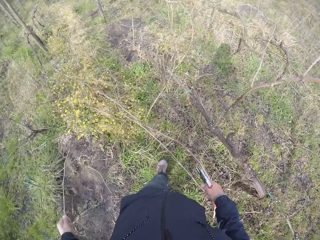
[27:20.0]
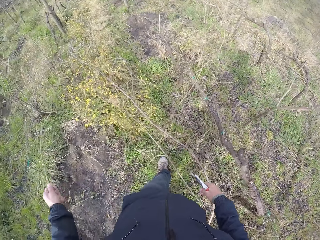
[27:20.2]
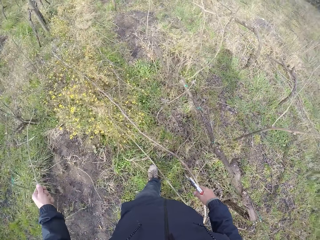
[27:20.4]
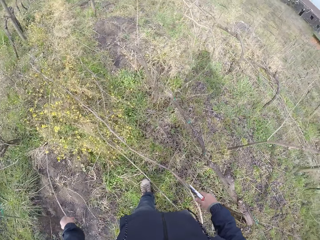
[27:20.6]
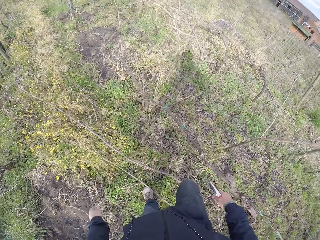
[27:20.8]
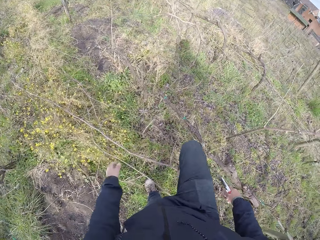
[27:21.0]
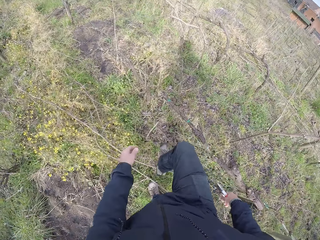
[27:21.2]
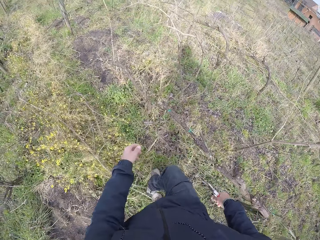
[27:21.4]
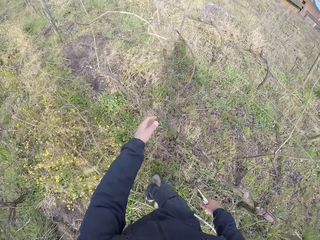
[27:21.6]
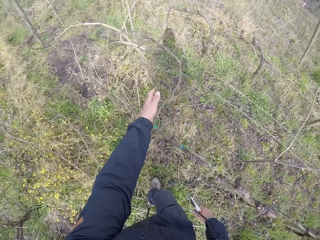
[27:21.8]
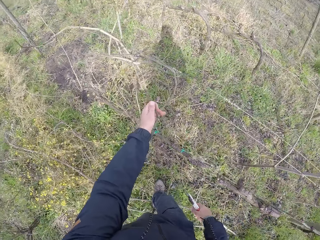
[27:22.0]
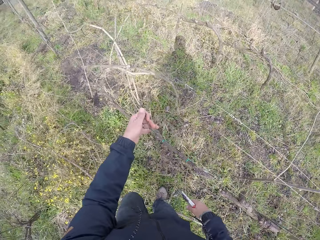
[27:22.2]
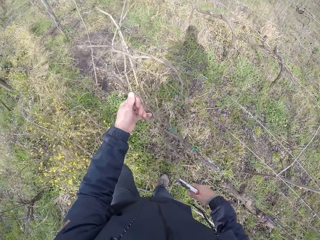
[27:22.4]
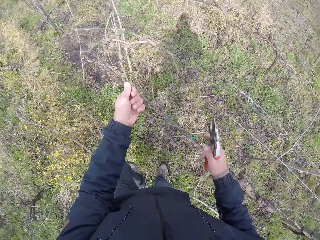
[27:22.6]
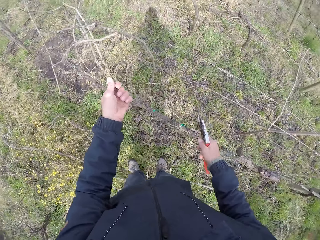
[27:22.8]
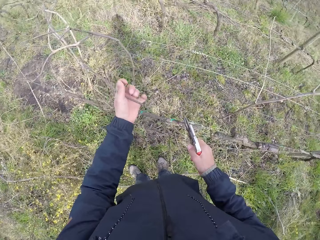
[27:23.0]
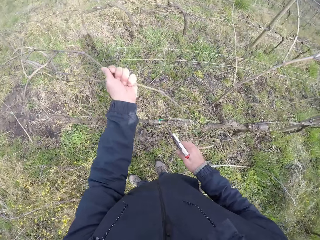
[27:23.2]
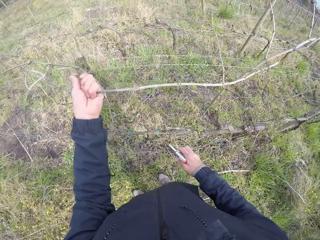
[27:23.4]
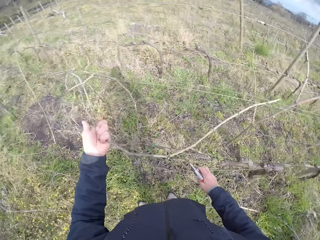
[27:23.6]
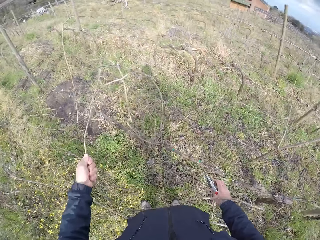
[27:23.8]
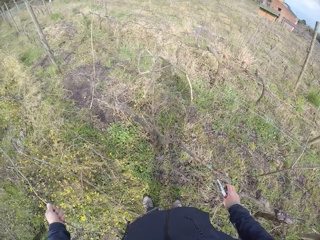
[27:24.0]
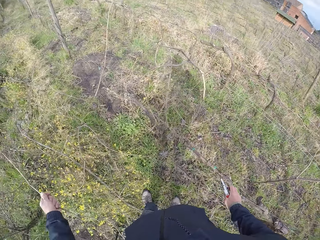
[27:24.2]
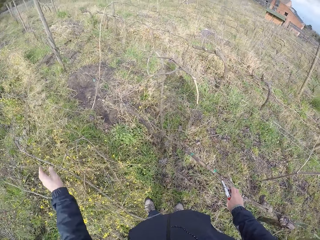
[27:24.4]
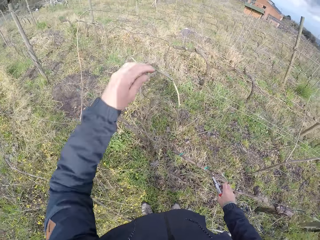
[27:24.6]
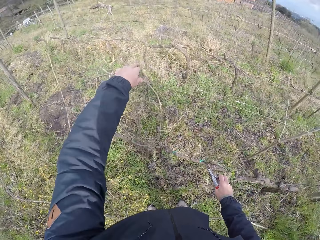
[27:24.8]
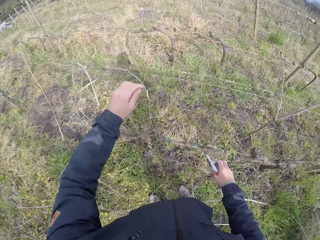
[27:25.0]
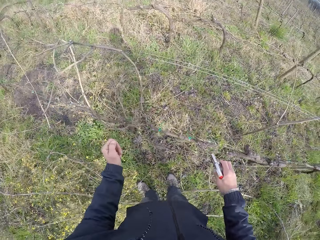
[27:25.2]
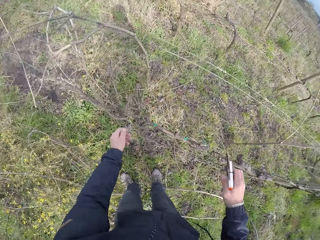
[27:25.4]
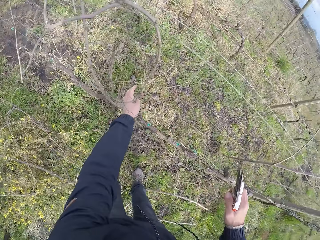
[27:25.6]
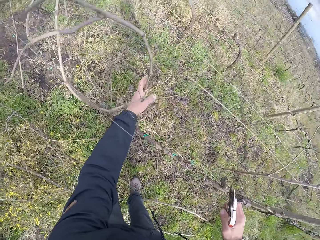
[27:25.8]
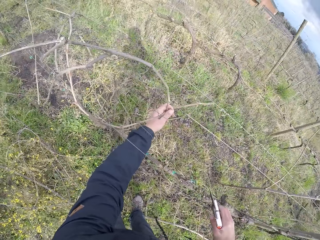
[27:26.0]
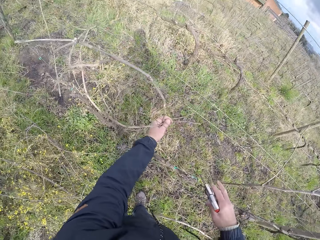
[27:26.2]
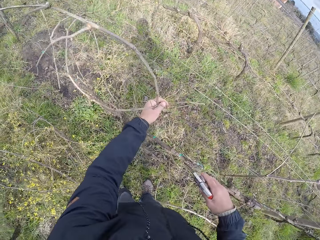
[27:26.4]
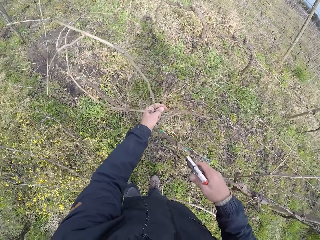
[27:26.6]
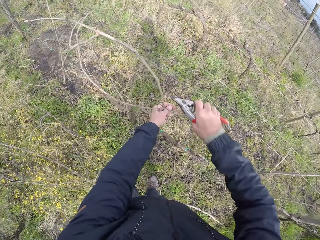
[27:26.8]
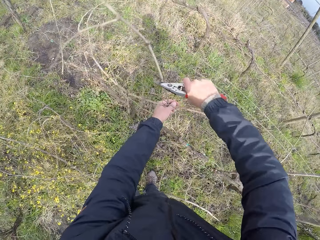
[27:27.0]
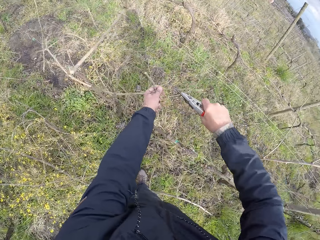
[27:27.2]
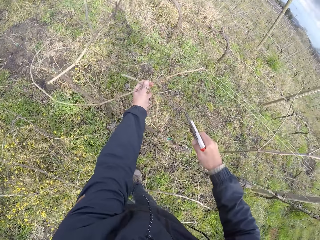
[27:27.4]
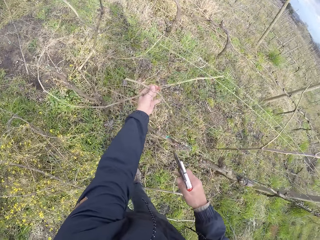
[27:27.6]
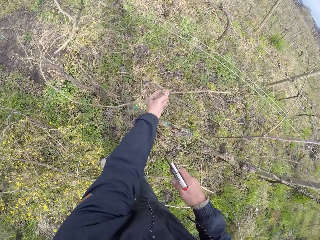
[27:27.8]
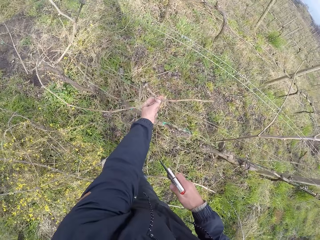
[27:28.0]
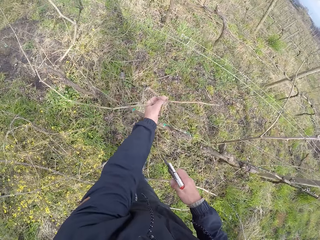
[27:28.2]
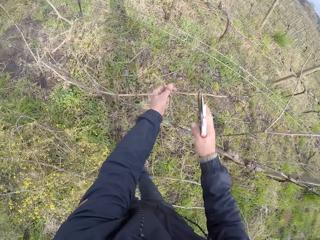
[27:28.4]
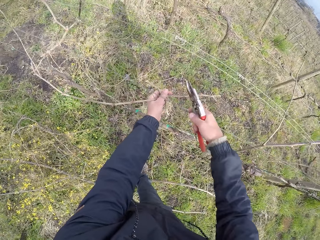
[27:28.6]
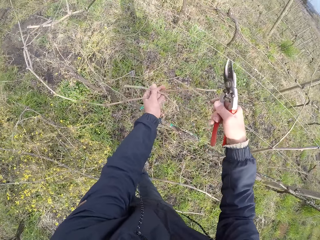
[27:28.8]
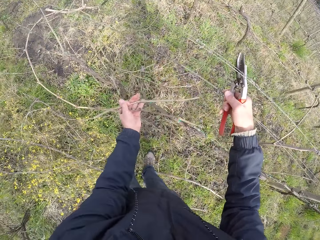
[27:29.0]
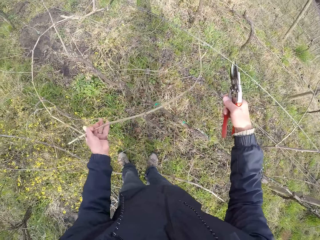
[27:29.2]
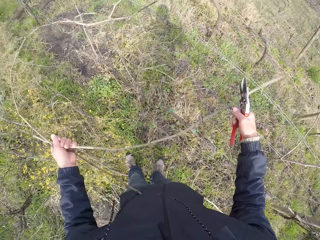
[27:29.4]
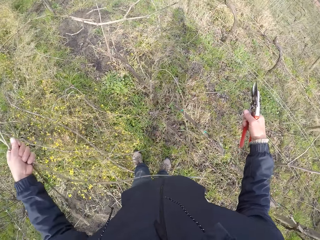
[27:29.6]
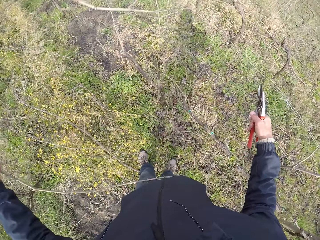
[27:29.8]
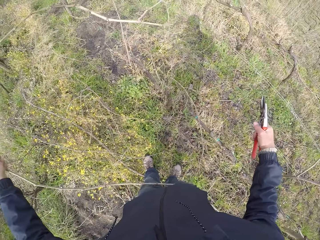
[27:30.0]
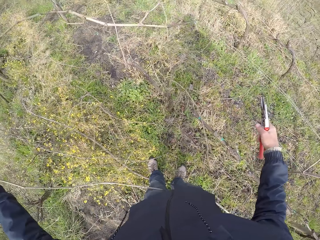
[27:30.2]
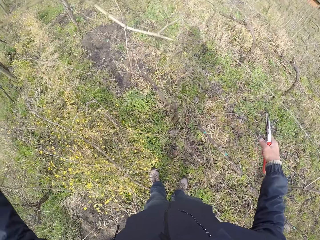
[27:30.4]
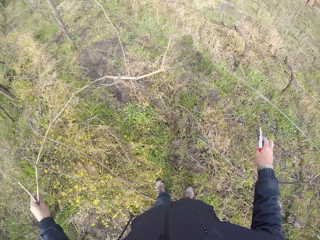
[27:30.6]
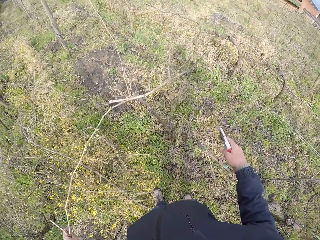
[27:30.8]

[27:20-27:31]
The camera wearer pulls a branch on a fence with his left hand. He pulls the branch with his left hand. He drops the branch on the ground with his left hand. He holds the branch with his left hand. He cuts the branch with the pruning shears in his right hand. He touches the branch with his right hand. He holds the branch with his left hand.

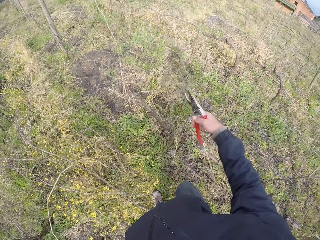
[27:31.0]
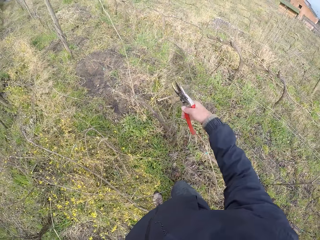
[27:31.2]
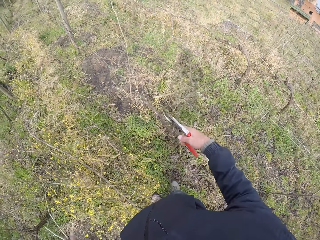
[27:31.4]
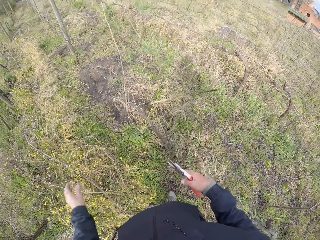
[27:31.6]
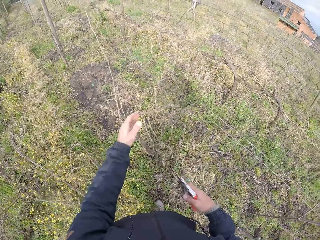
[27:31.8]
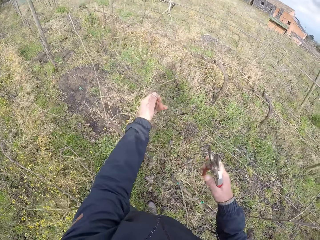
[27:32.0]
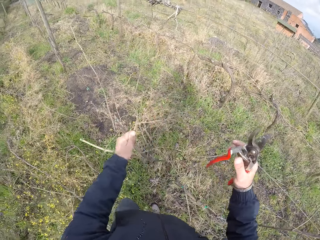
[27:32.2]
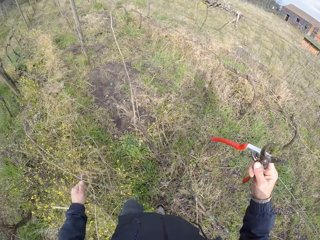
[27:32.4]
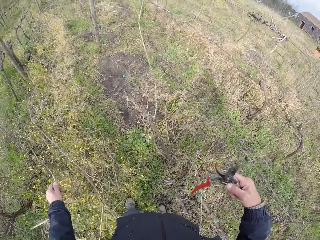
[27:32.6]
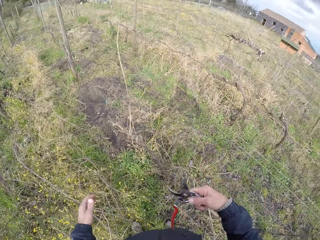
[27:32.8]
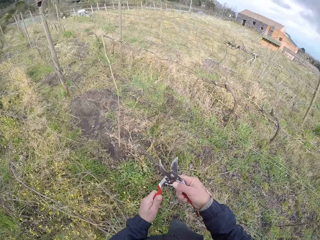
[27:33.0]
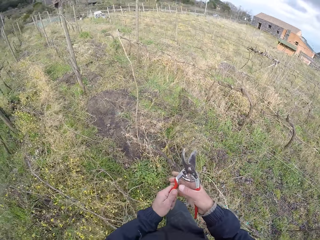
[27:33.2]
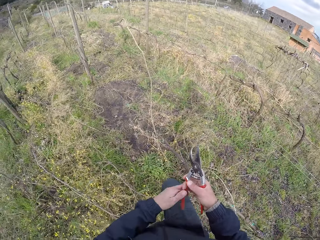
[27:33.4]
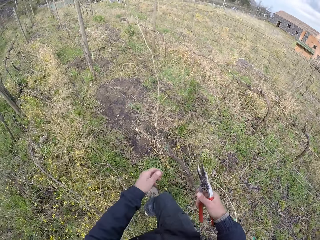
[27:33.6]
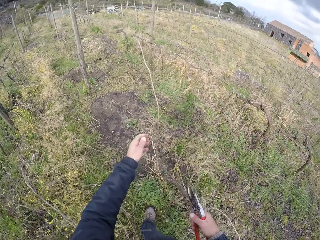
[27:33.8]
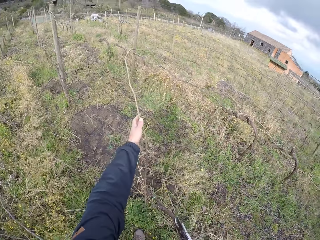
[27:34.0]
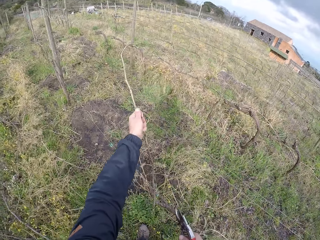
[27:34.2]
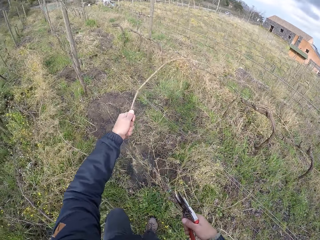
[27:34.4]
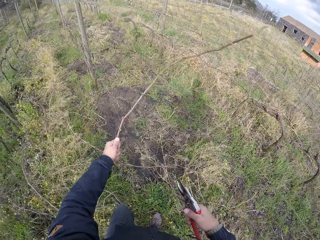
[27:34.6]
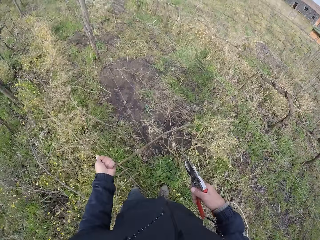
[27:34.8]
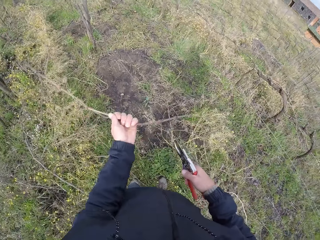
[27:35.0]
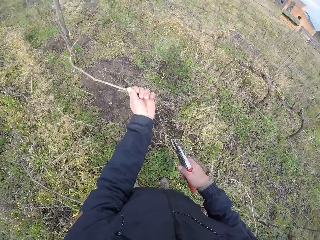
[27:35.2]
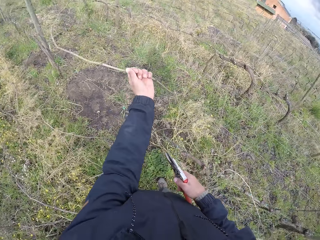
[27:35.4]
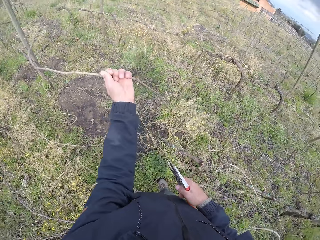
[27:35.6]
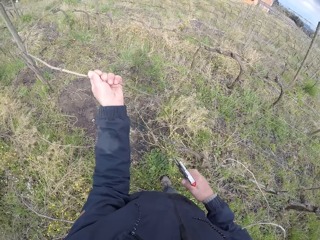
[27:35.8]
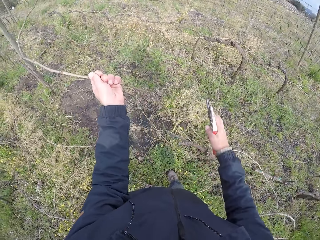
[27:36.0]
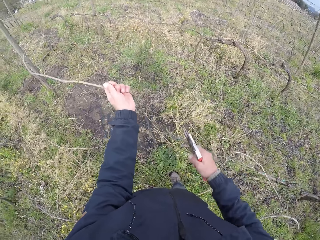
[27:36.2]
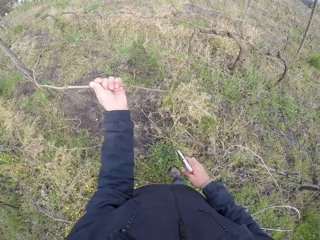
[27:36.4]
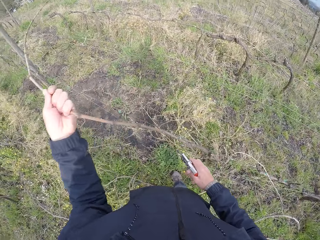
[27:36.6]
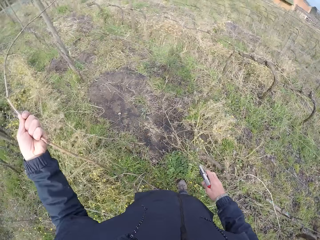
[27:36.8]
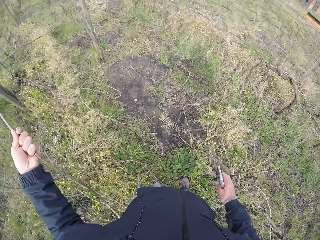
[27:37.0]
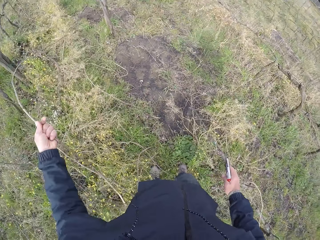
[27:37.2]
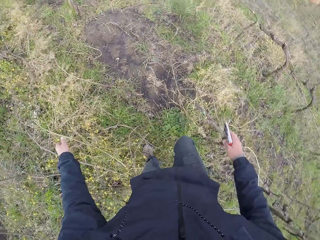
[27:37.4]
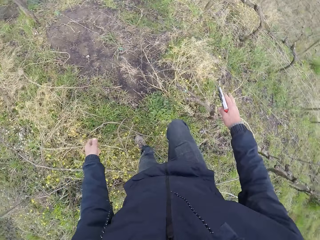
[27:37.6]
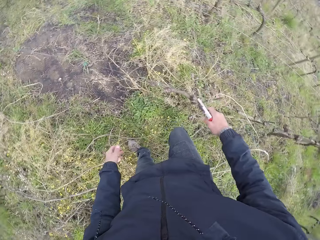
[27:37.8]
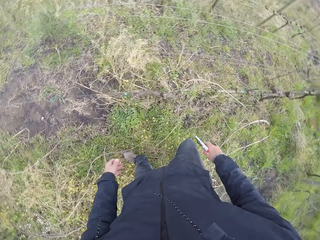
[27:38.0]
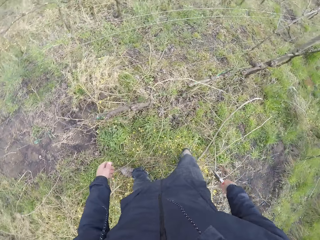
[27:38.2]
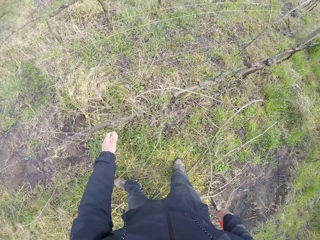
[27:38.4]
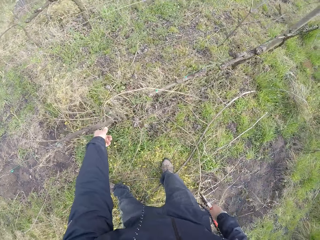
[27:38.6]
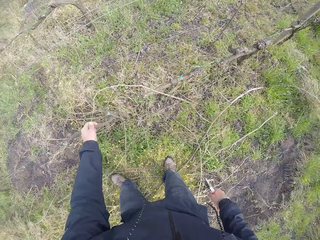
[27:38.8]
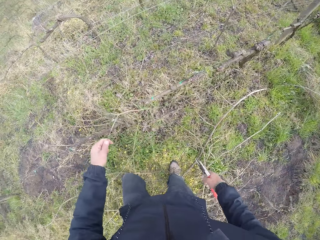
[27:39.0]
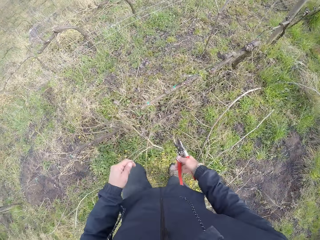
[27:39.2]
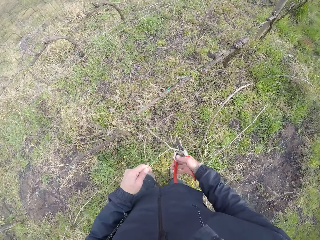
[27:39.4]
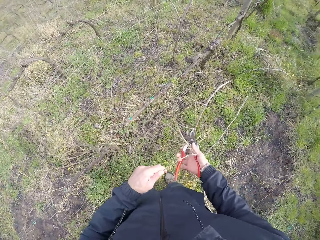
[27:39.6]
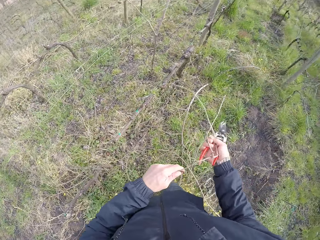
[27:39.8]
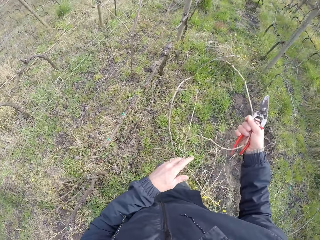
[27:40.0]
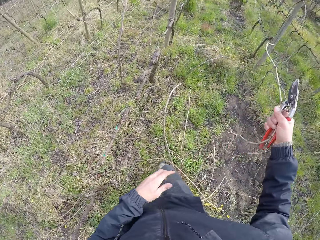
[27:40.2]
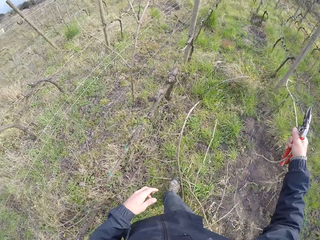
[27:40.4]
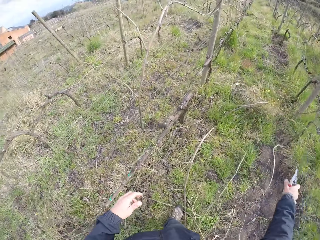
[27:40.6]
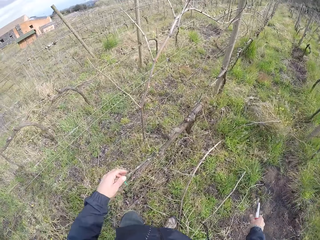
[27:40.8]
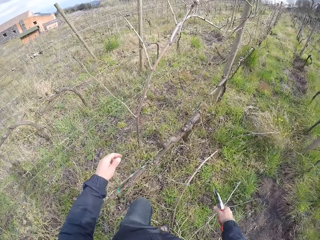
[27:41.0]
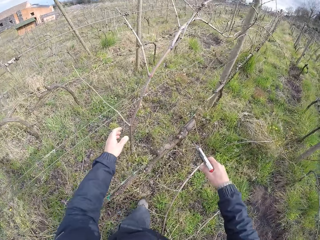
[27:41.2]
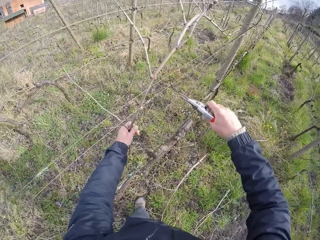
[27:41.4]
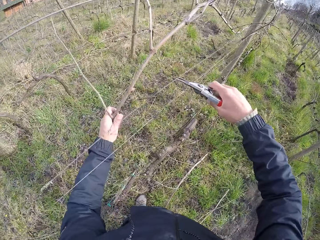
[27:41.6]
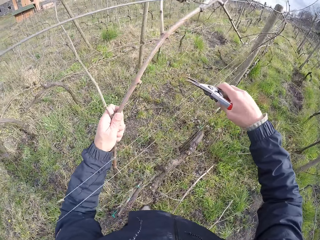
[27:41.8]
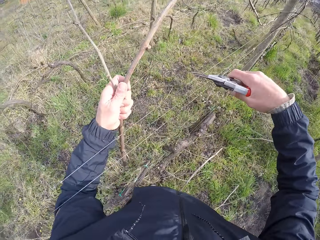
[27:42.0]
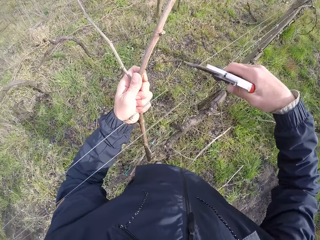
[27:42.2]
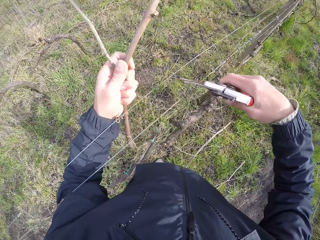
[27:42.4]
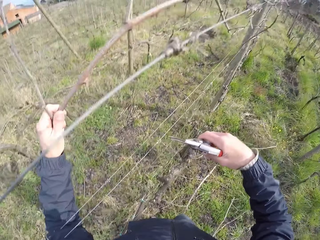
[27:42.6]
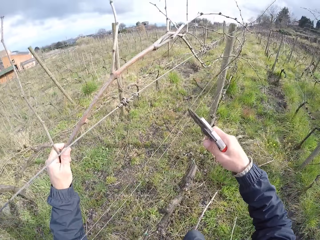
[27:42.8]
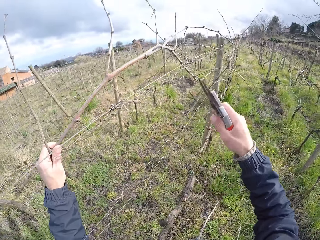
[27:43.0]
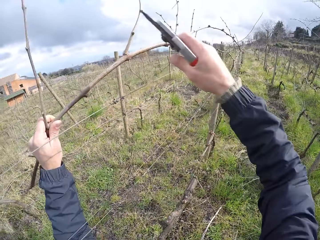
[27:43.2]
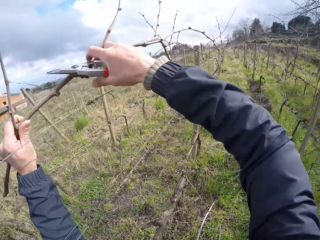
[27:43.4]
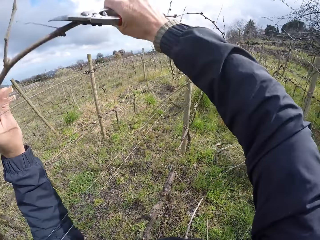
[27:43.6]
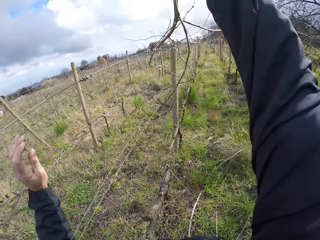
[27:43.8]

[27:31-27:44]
The camera wearer touches a branch with his left hand, breaks it then drops it. He touches the branch with his right hand. He holds the branch on the ground with his left hand. He pulls the branch on a fence with his left hand. He pulls the branch with his left hand. He drops the branch on the ground with his left hand. He picks the branch on the fence with his left hand. He pulls the branch on the fence with his left hand. He holds the branch with his left hand.
